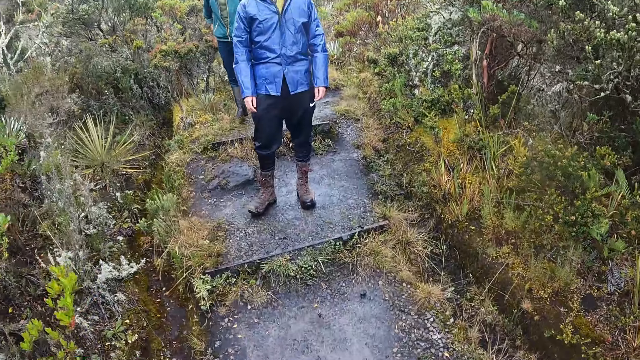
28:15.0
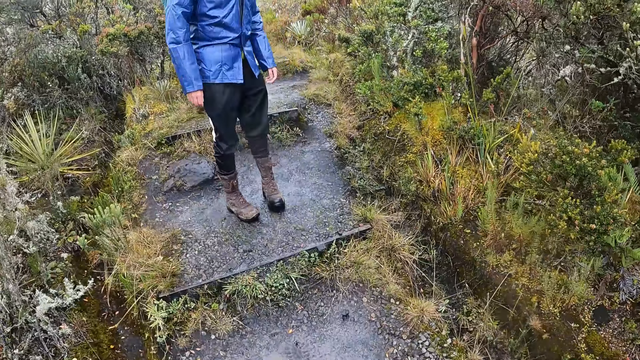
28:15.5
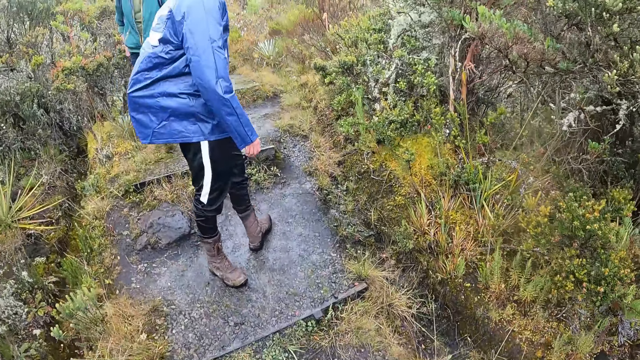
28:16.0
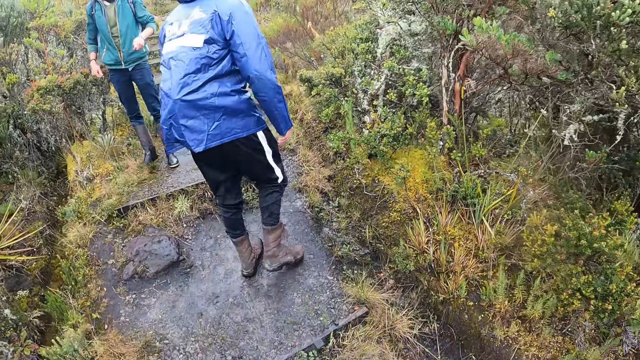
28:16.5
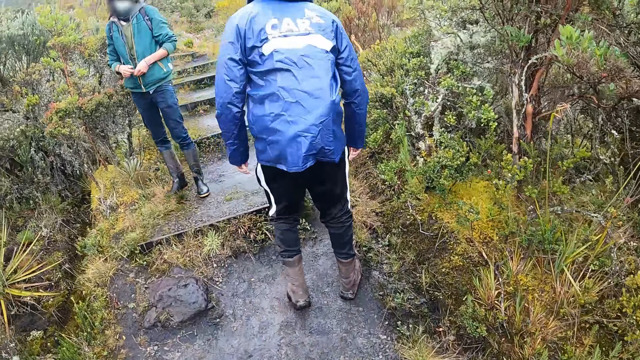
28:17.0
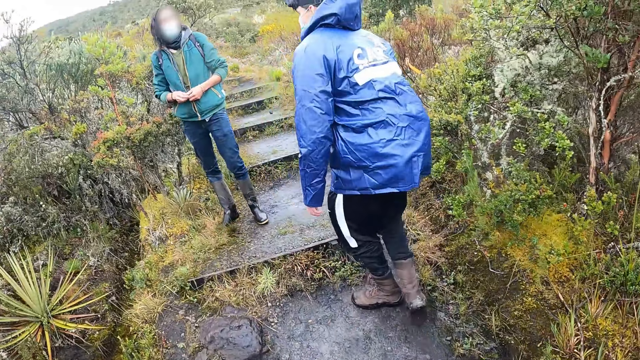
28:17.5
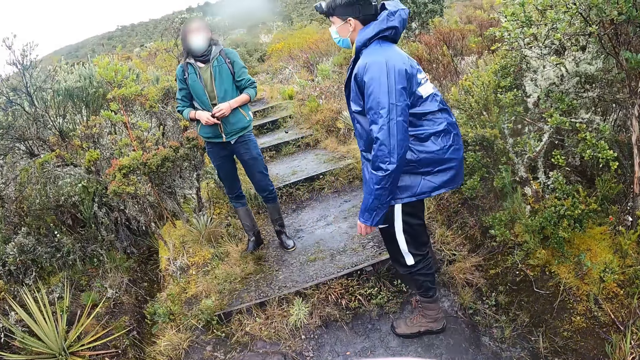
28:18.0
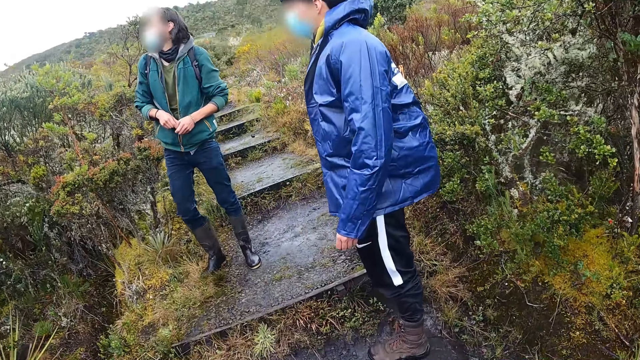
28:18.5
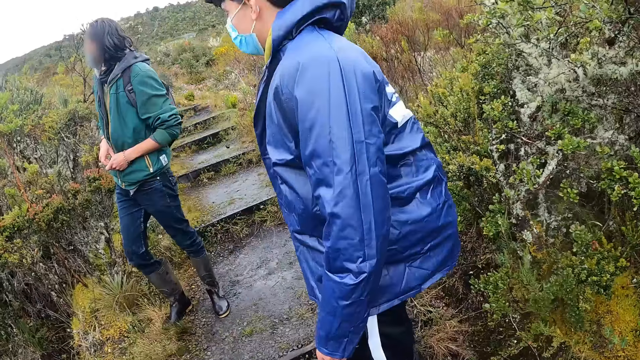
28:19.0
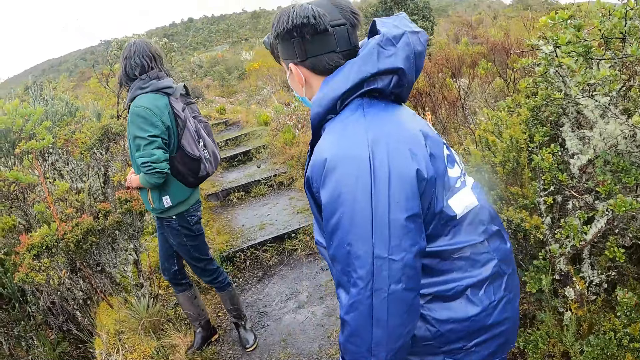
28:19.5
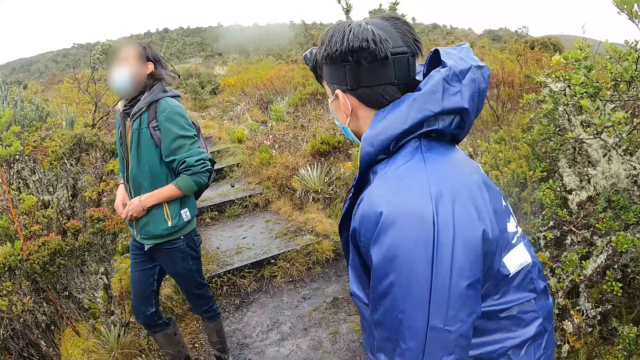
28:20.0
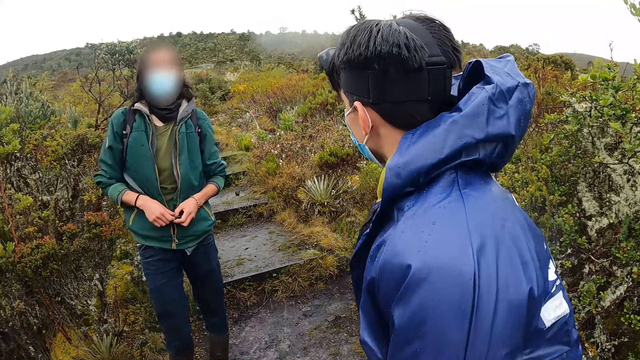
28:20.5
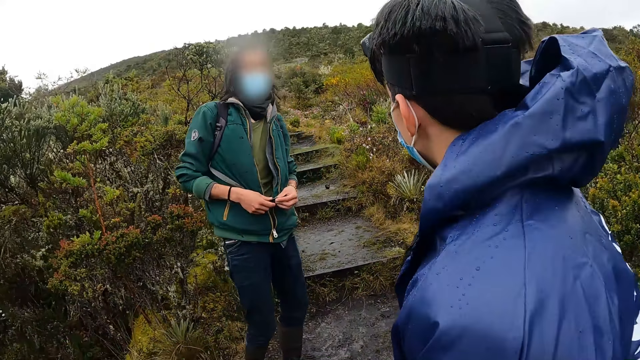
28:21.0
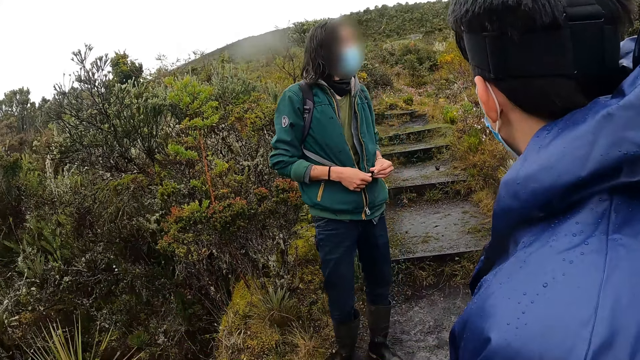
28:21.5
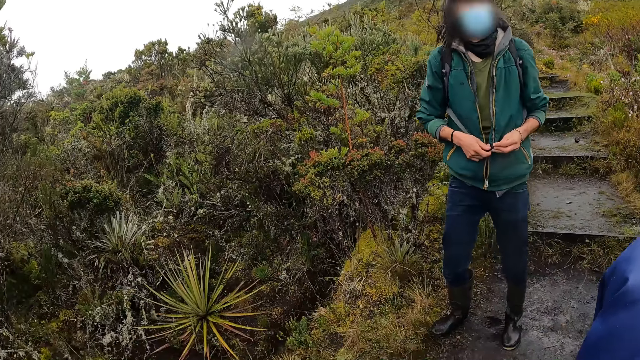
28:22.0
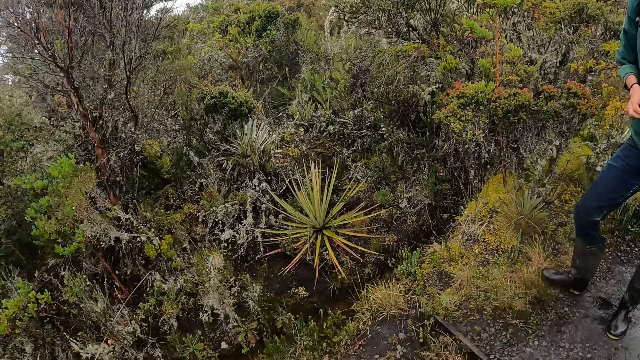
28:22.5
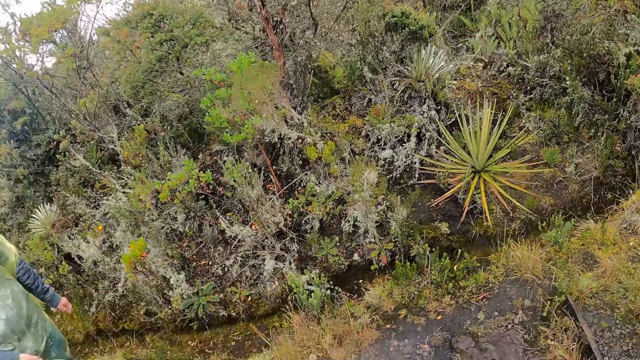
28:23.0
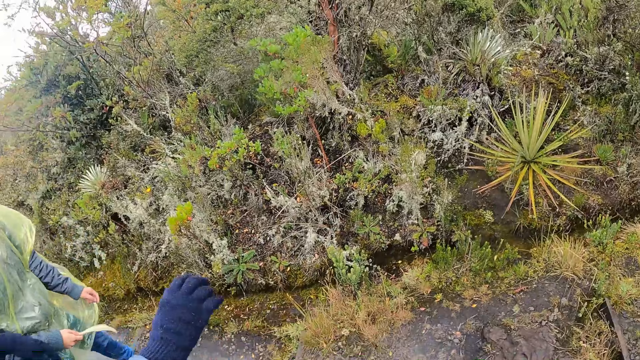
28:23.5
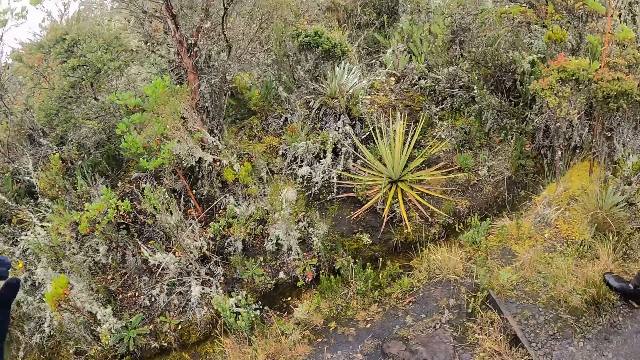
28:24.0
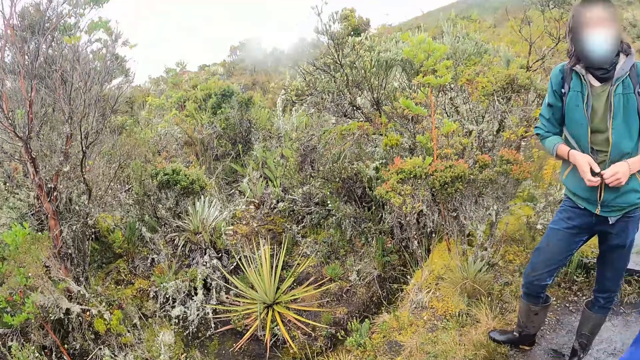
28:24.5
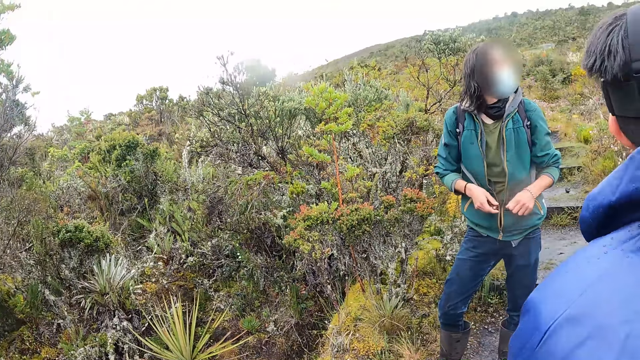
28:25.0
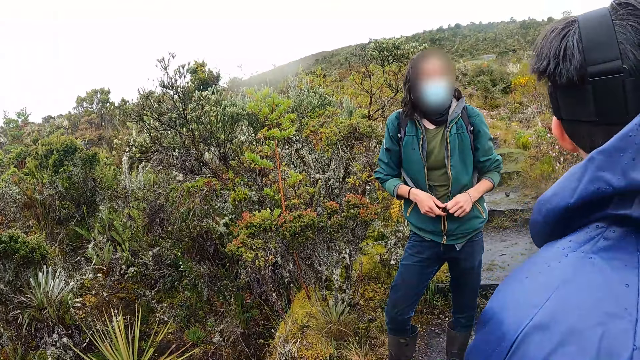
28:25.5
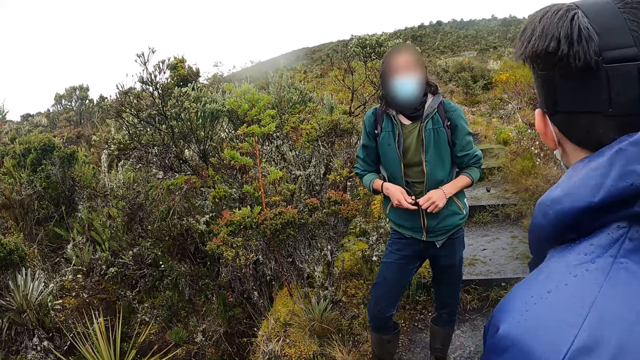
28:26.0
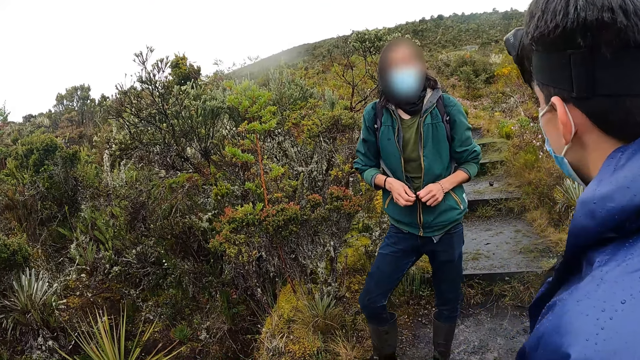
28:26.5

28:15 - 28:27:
A man stands on the path. Another man walks on the path. A third man interacts with a fourth man. The first man stands on the path. The camera wearer stands beside the second man. The second man stares around in the forest with the first man. The camera wearer stares around on the path and in the forest.

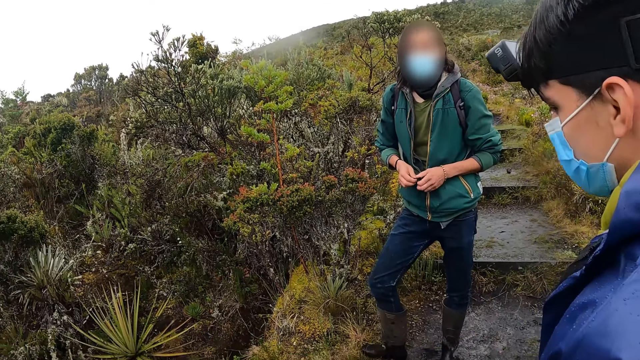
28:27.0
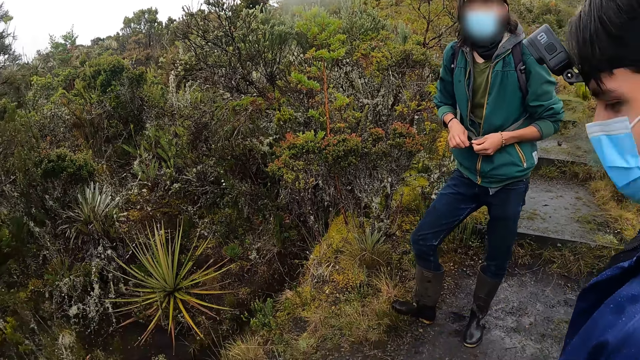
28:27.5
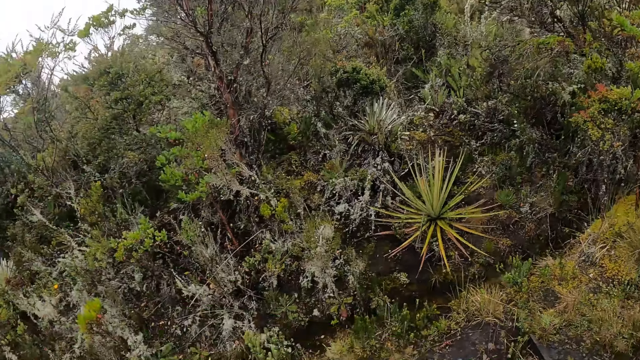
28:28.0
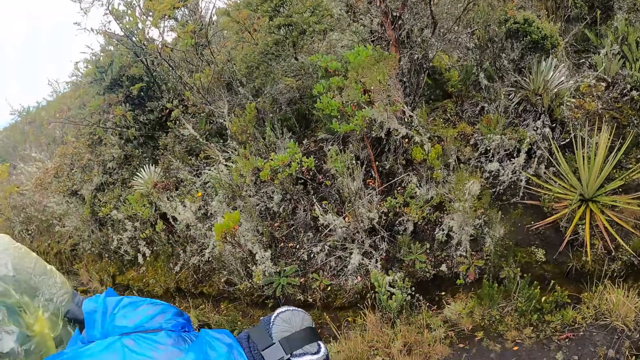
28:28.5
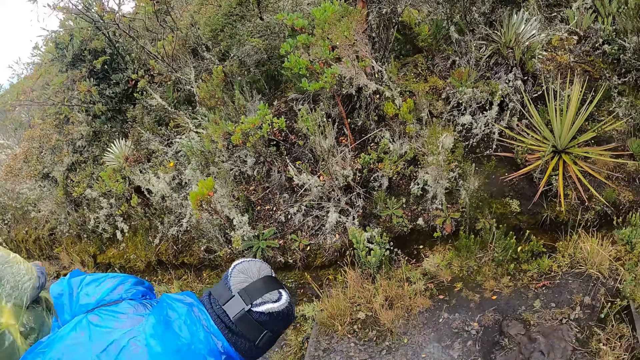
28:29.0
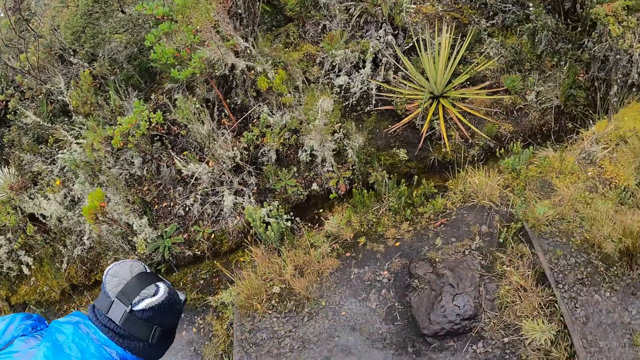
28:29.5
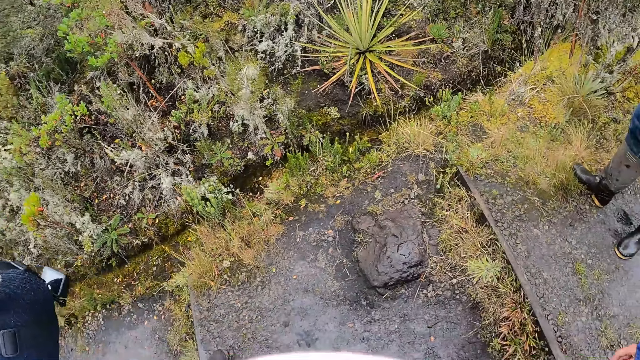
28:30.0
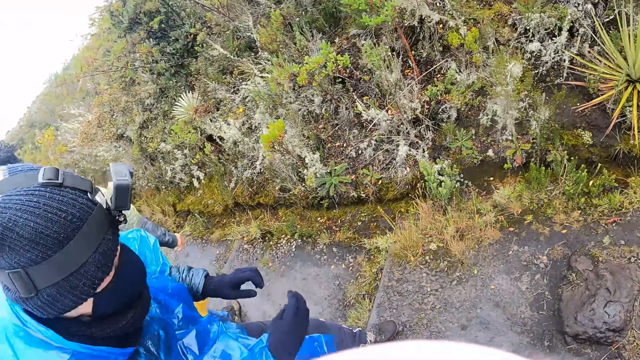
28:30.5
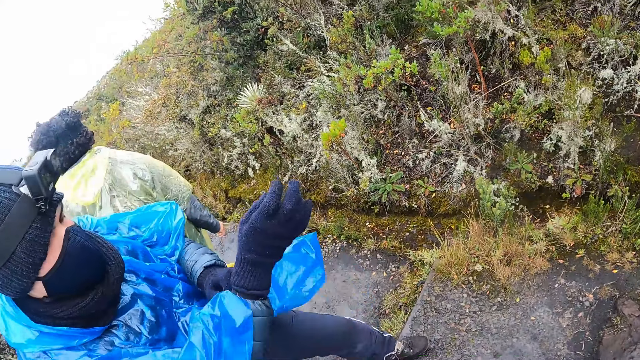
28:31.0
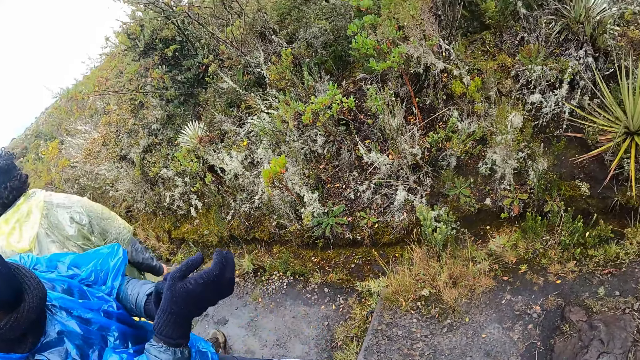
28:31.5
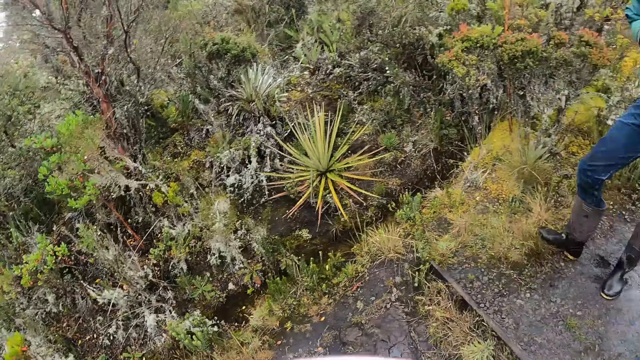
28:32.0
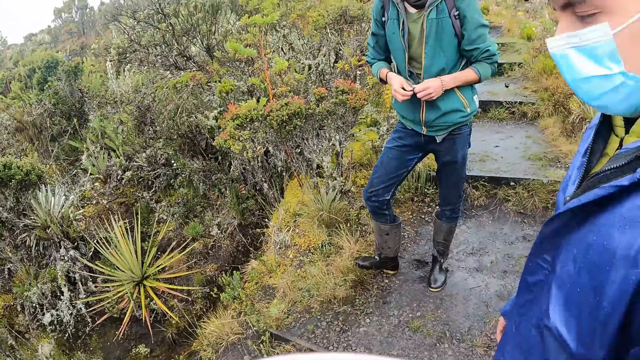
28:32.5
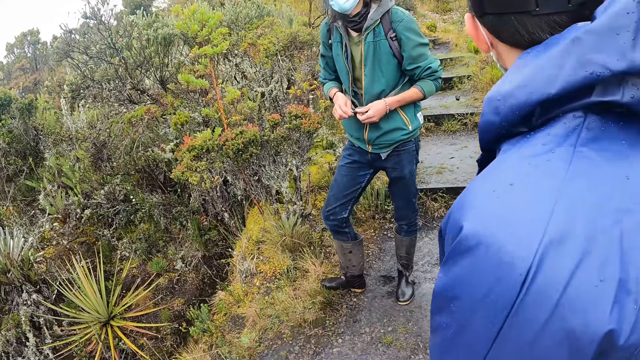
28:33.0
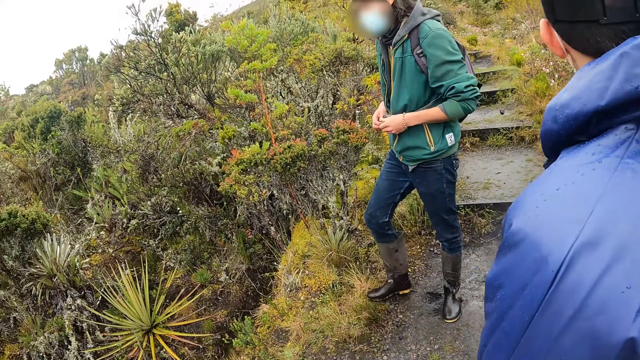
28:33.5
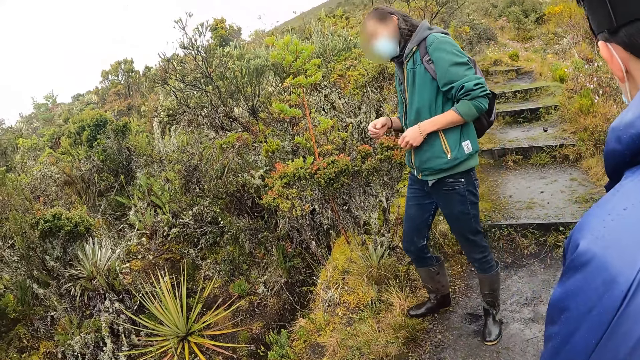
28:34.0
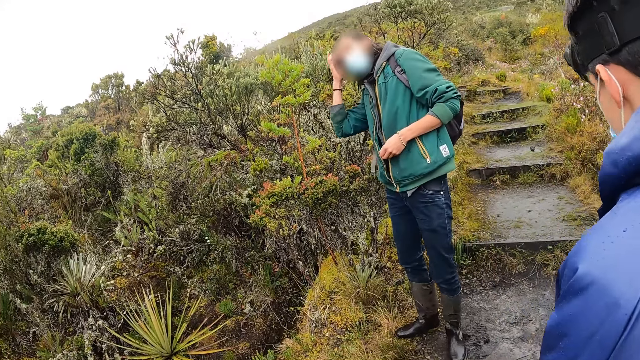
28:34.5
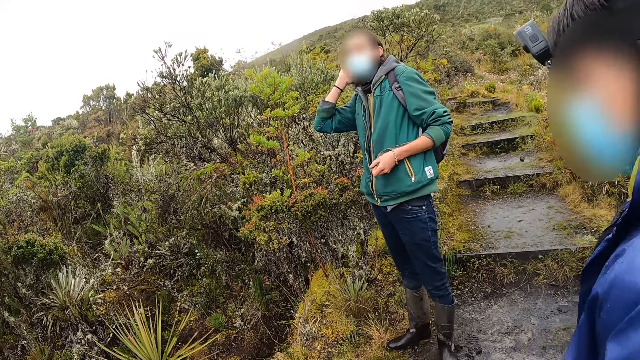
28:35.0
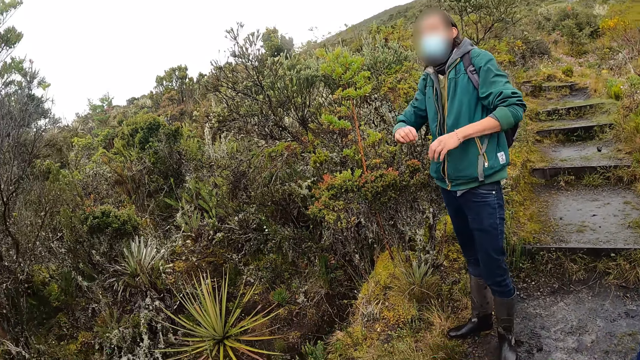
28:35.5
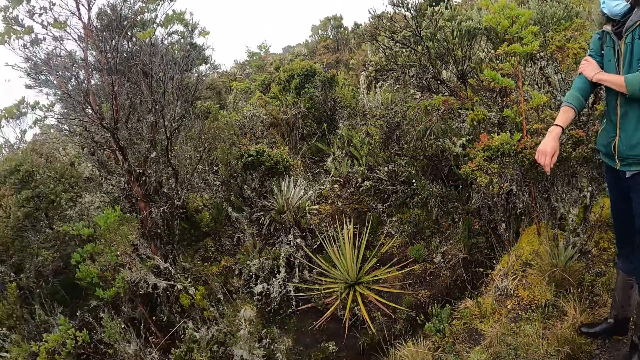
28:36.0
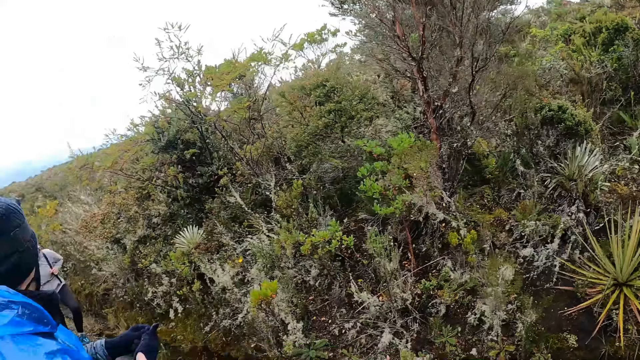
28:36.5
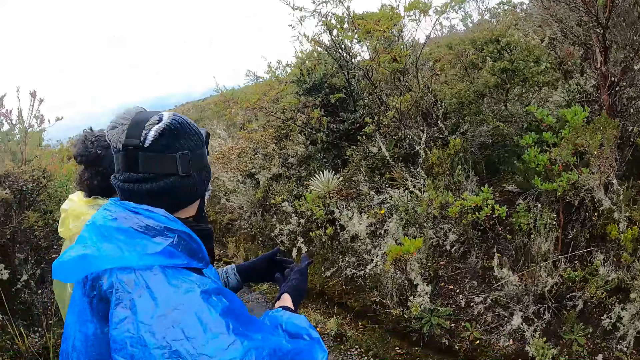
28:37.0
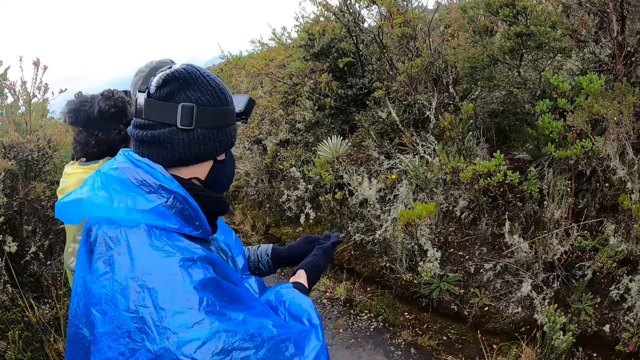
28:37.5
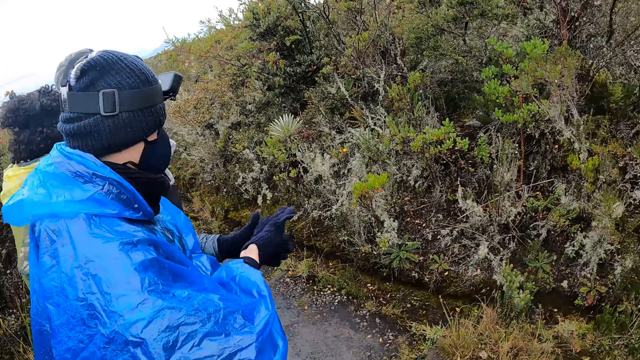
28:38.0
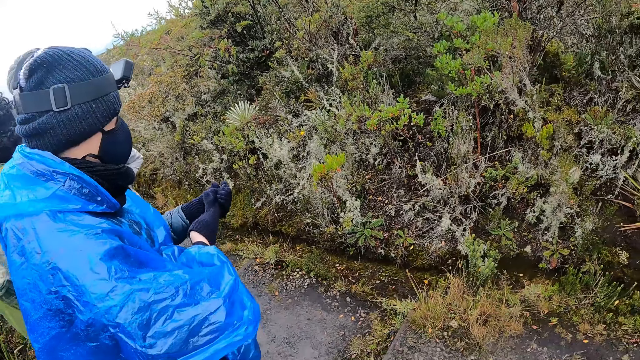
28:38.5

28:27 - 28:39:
A man adjusts a nylon on his body with his left hand. Another man adjusts his hair with his right hand. A third man adjusts the right sleeve of his cardigan with his left hand. The second man folds his sweater sleeve. The first man removes a hand glove on his right hand with his left hand.
